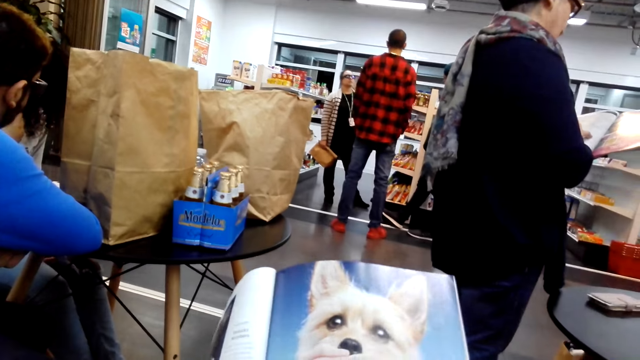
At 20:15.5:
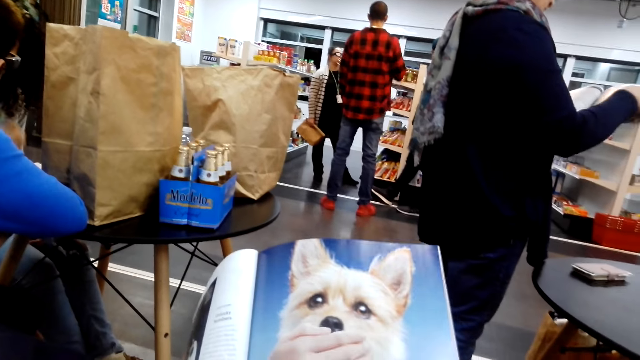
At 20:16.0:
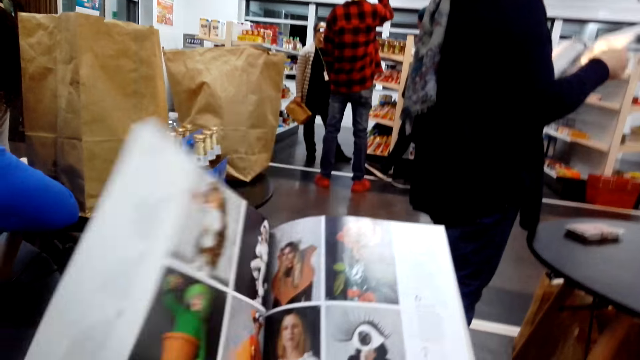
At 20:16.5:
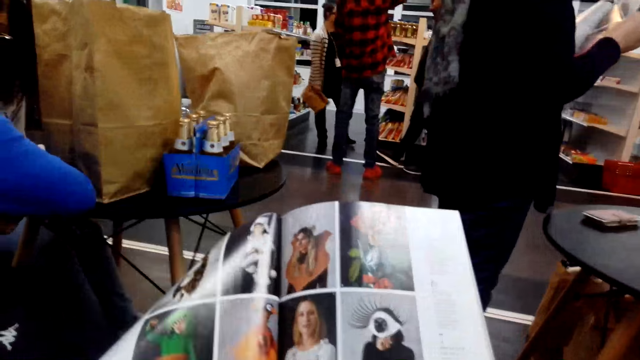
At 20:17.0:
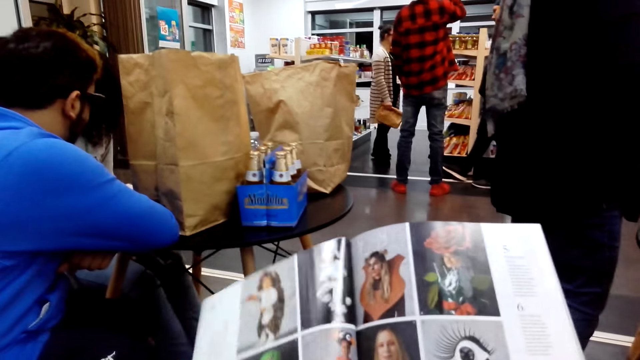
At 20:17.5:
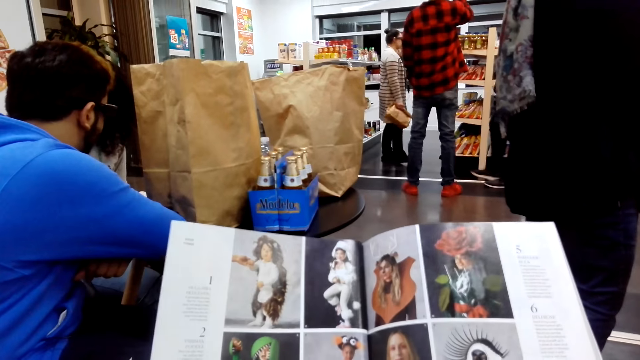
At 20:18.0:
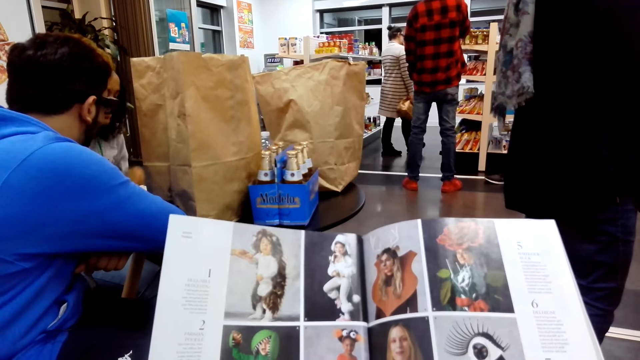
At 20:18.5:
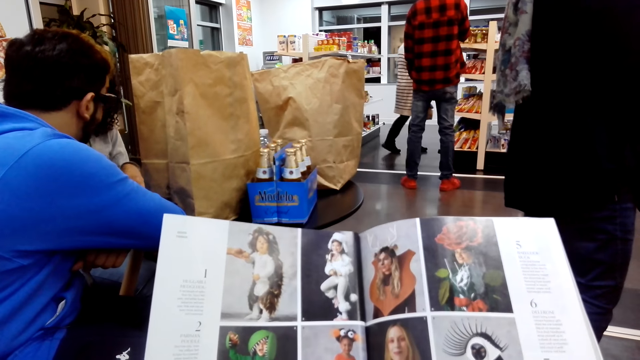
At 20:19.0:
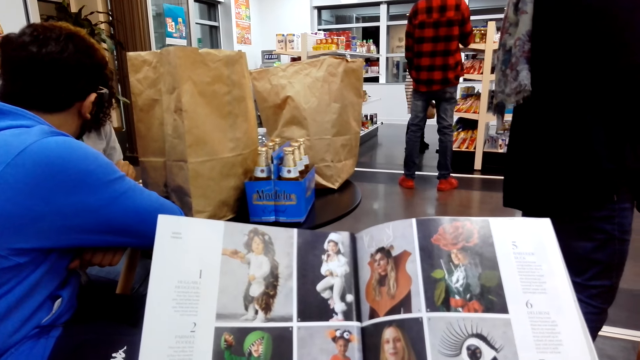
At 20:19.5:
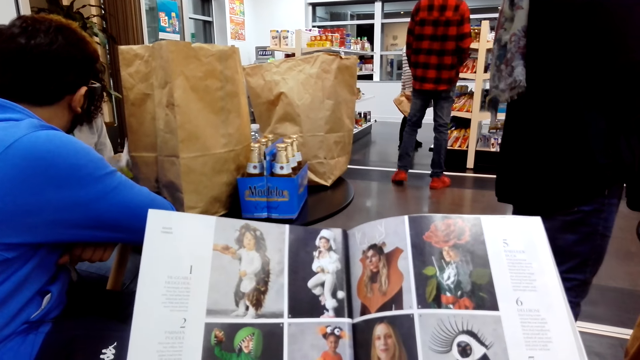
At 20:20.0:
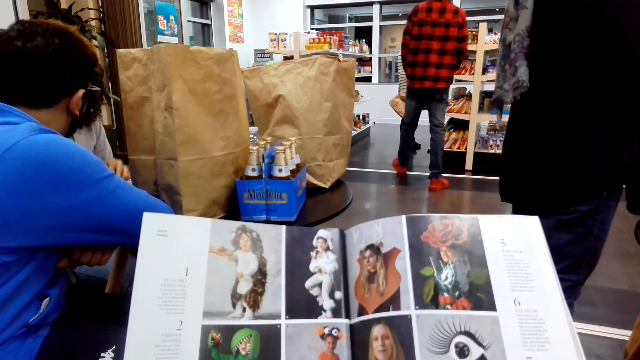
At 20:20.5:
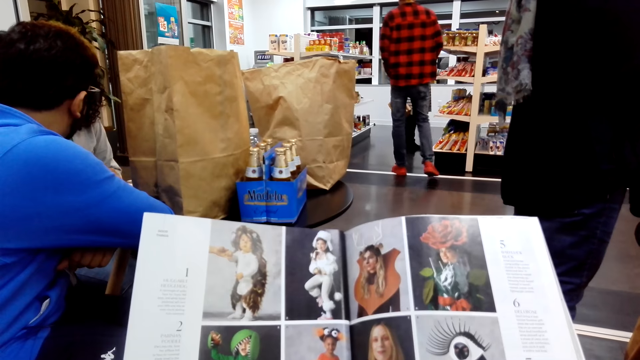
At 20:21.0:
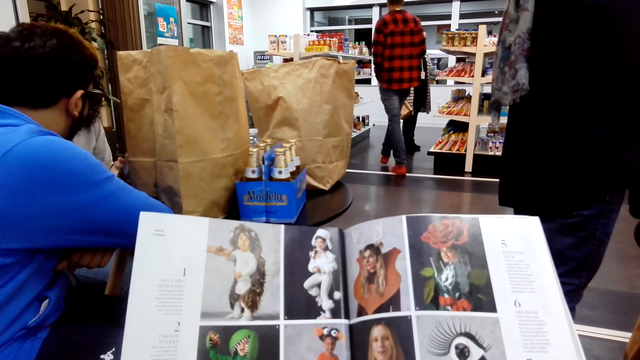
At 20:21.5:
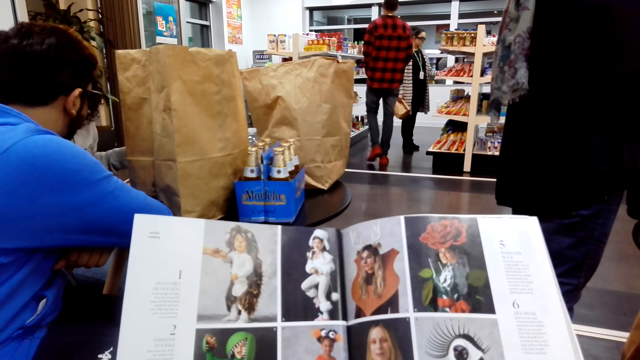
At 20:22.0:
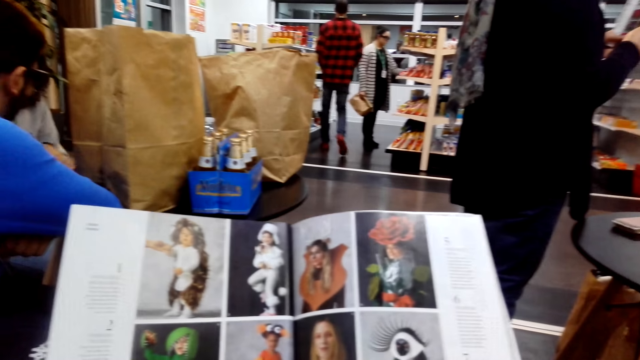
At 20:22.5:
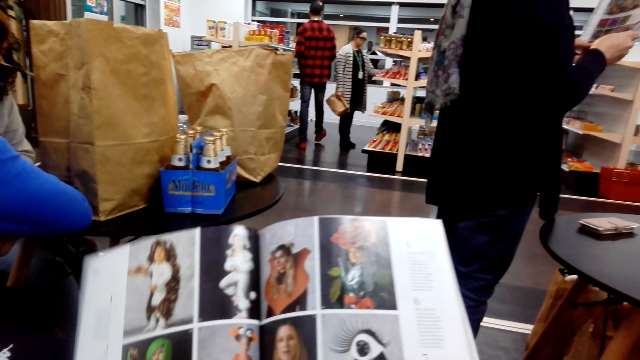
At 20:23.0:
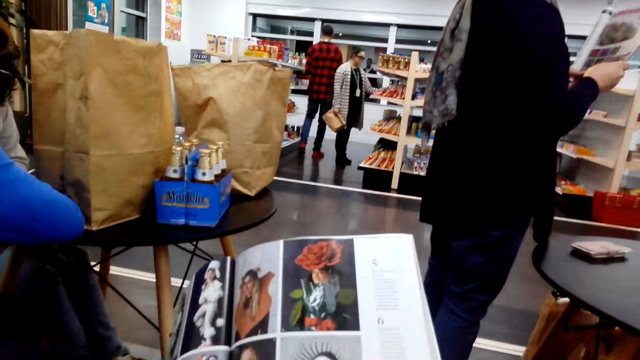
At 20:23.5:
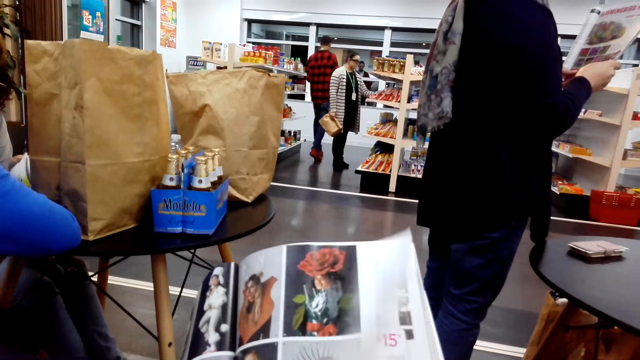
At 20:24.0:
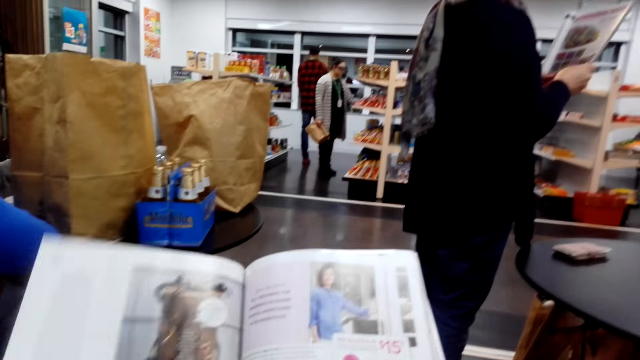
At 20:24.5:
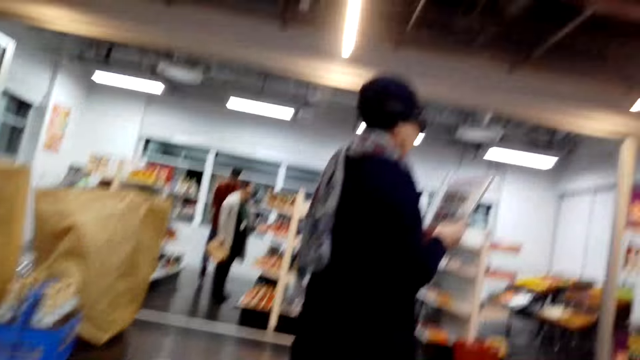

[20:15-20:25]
The camera wearer opens a page on the book. A man converses with a woman. The camera wearer reads the book. Another woman opens the next page. The man walks around. The camera wearer opens a page on the book.

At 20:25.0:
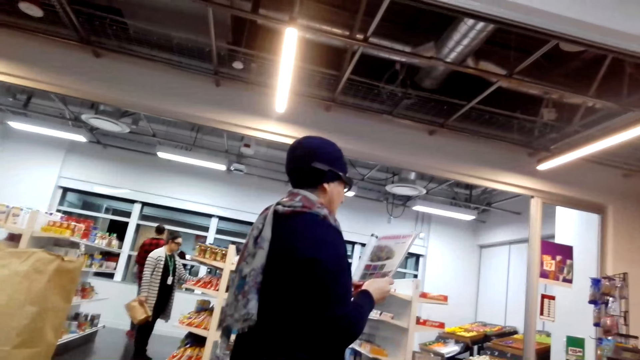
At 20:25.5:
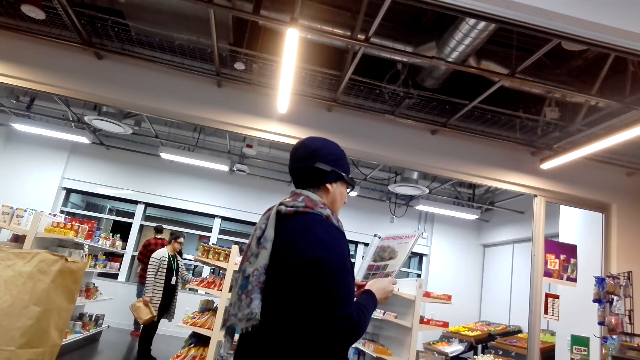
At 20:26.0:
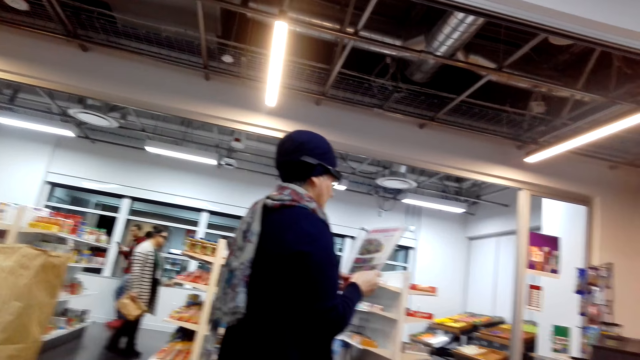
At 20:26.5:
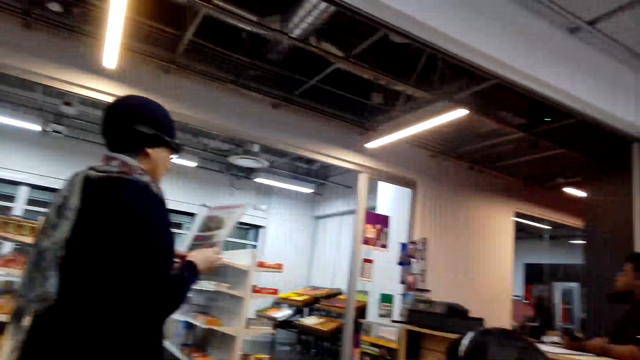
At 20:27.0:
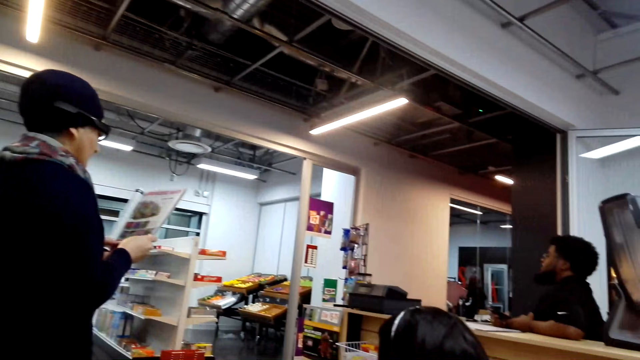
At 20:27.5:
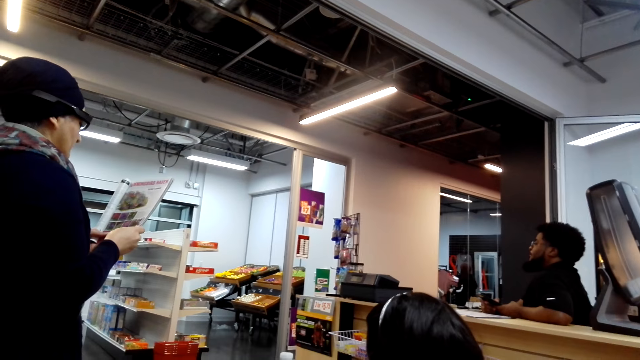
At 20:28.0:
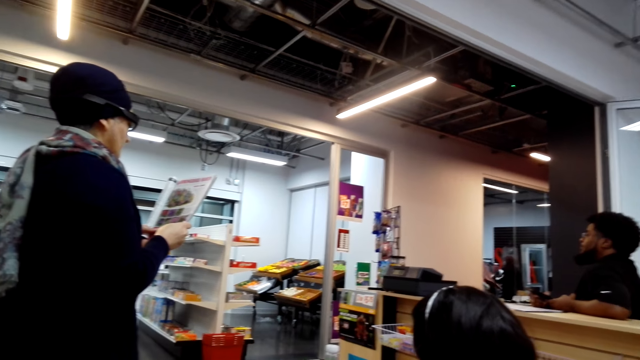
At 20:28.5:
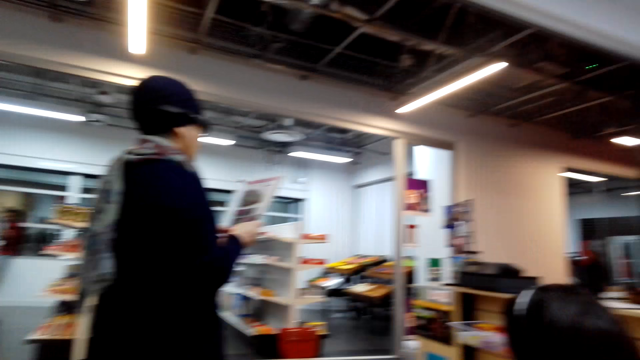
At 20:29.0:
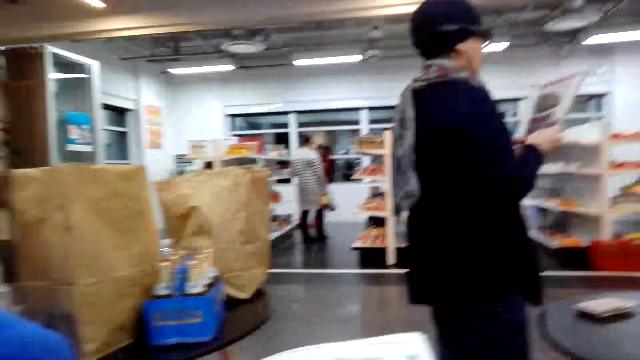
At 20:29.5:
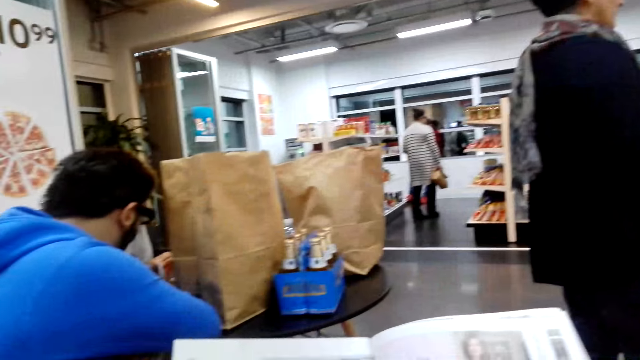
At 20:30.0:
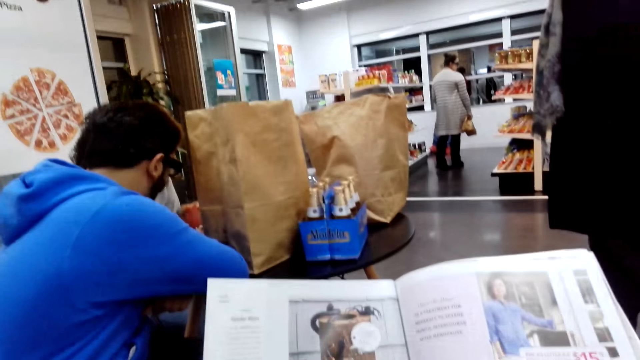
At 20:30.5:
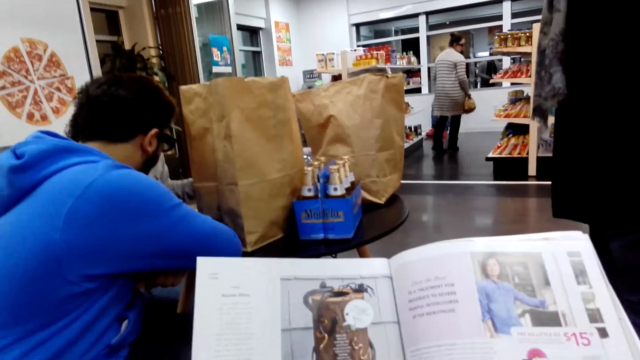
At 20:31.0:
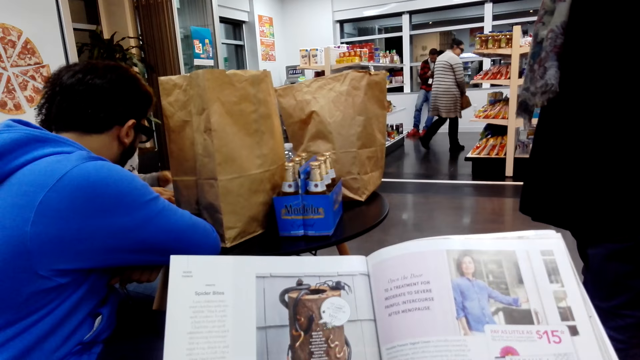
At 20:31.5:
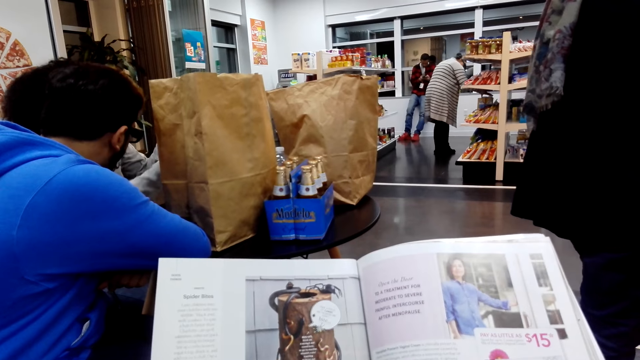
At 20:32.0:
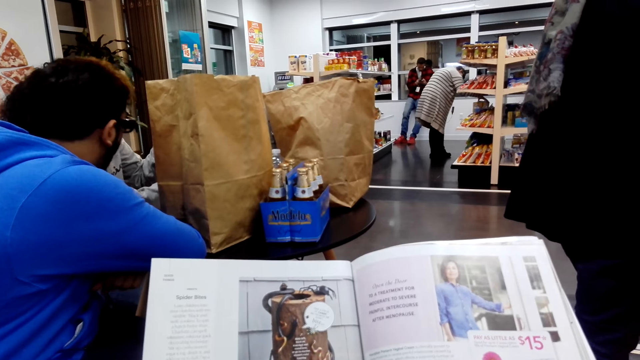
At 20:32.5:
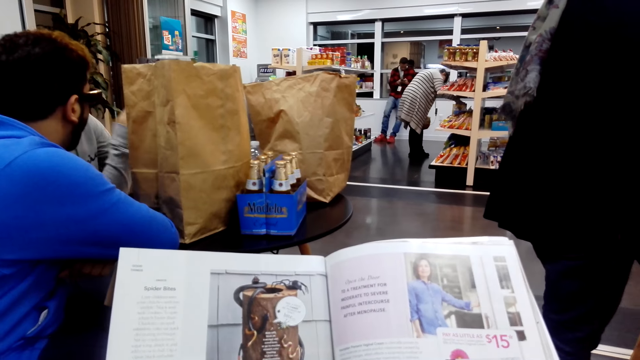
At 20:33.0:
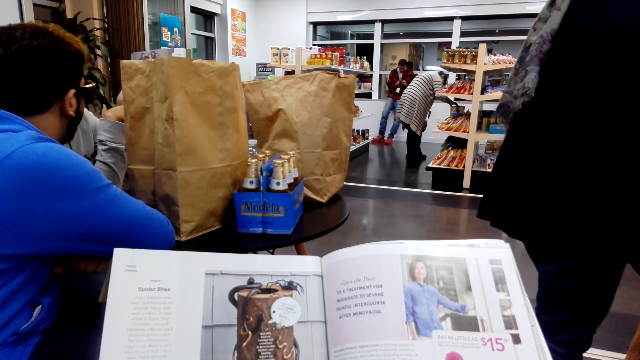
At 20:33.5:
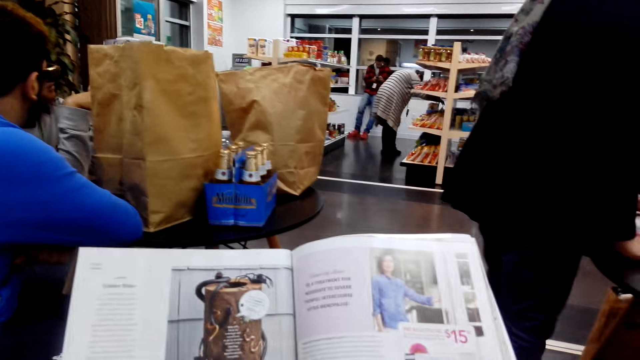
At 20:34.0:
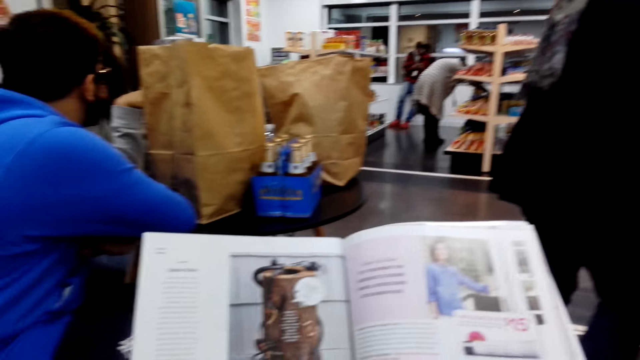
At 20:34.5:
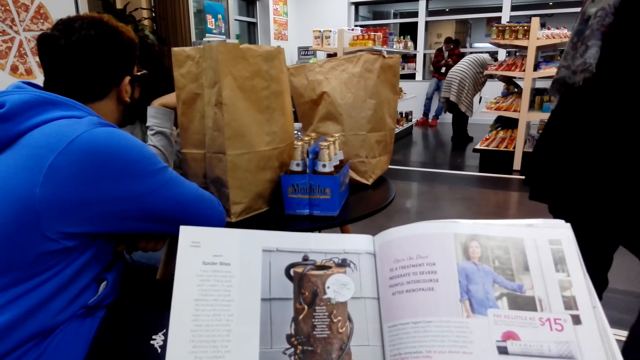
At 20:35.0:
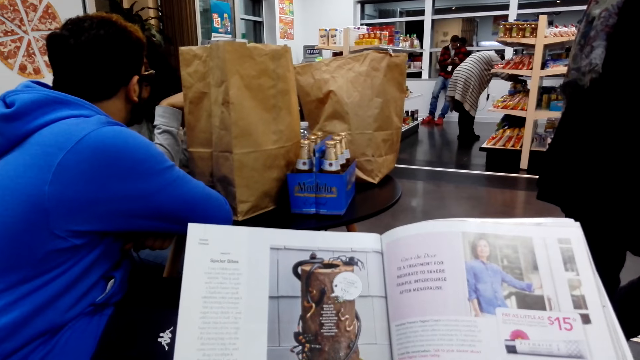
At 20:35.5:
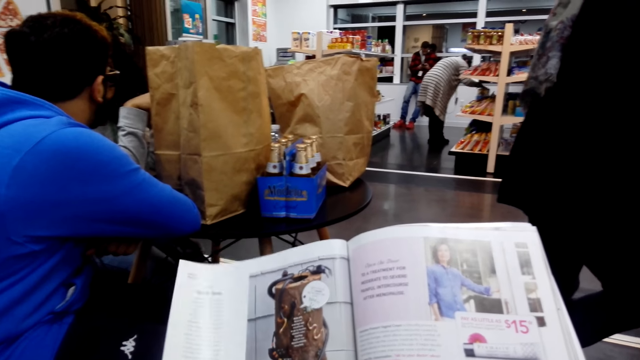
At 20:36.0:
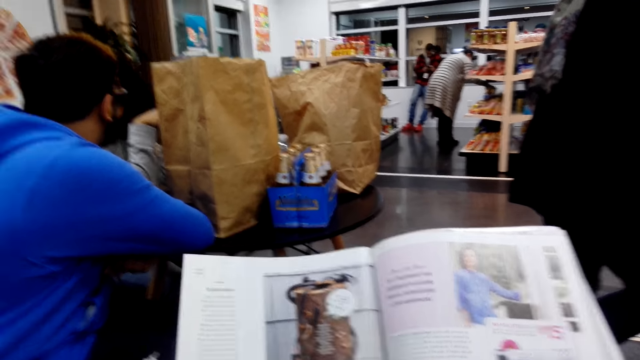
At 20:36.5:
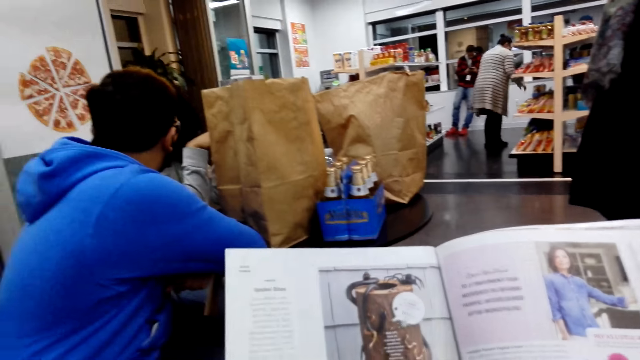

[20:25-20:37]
The camera wearer looks around the shop. A woman reads the book. The camera wearer looks around. They read the book. Another woman carries the book up.
